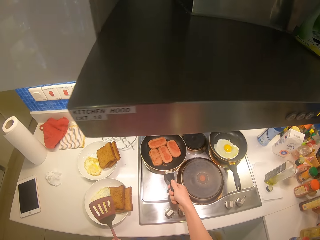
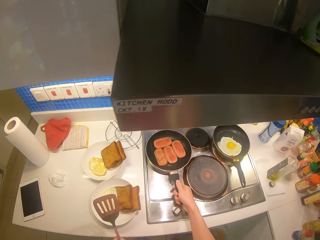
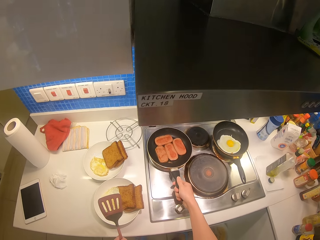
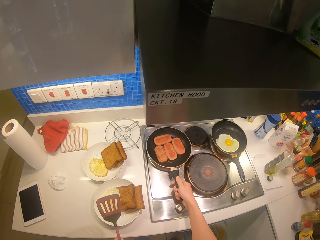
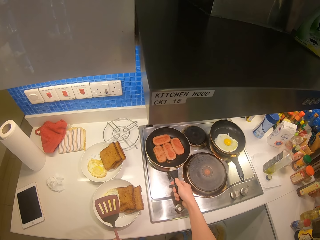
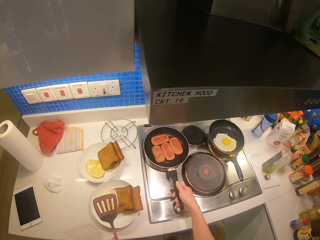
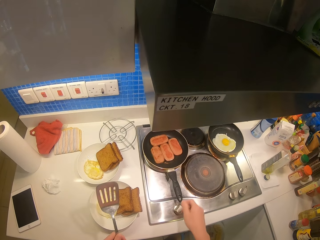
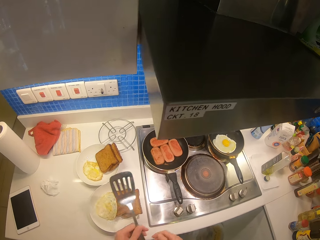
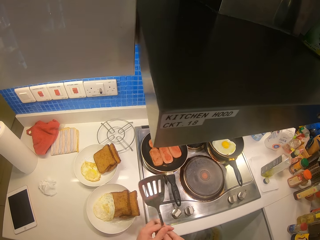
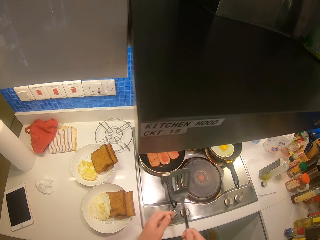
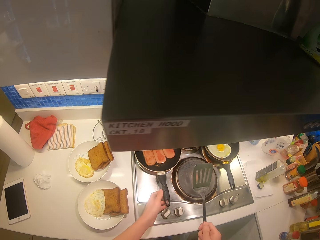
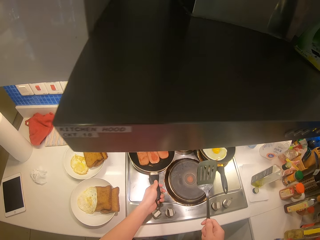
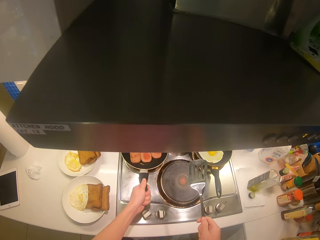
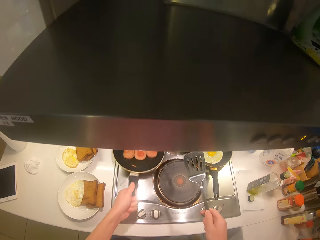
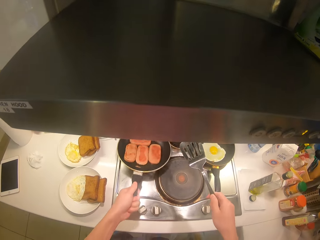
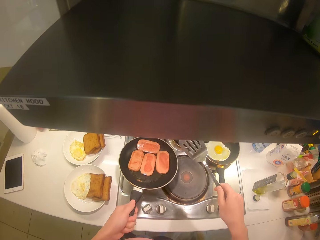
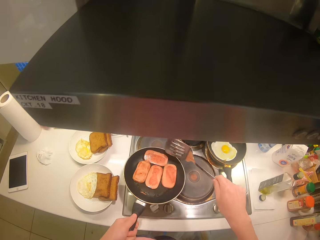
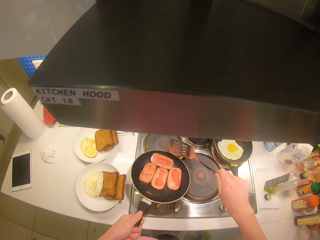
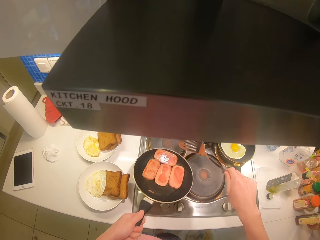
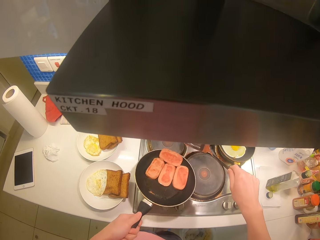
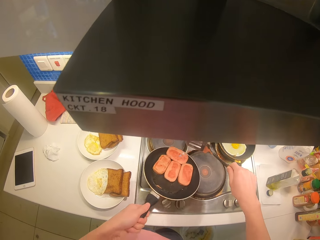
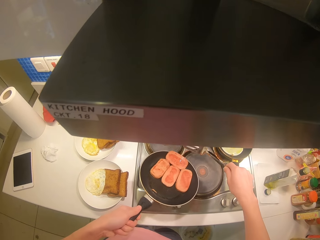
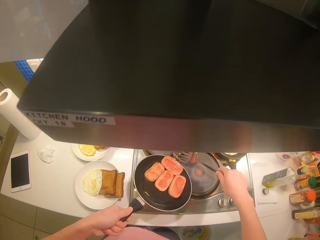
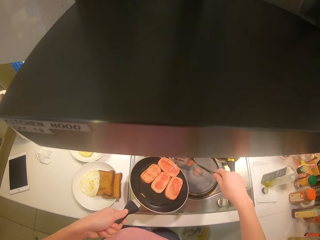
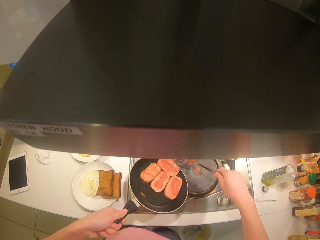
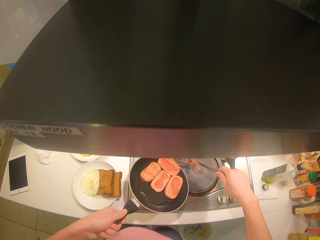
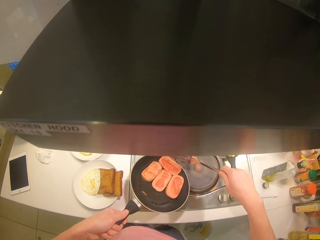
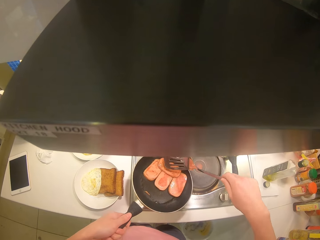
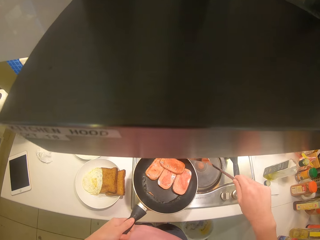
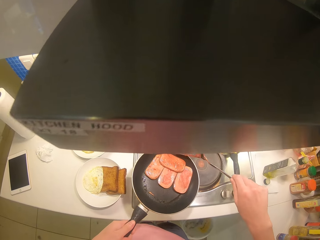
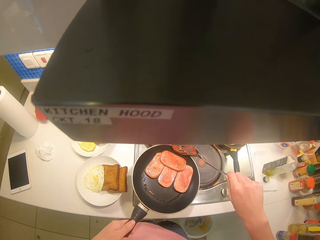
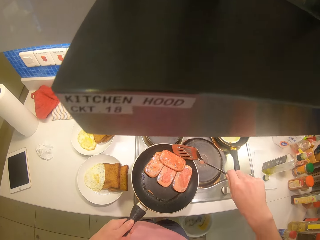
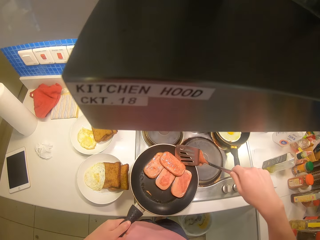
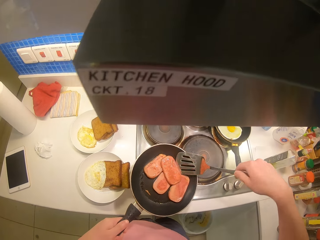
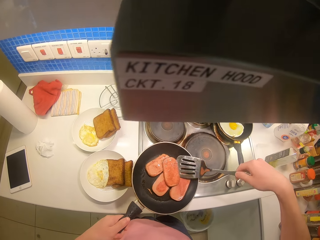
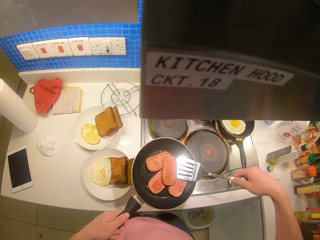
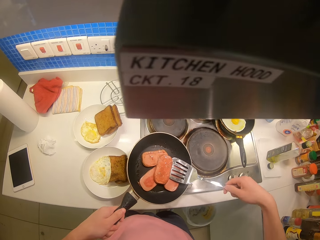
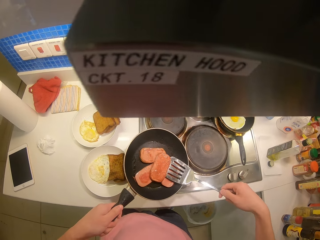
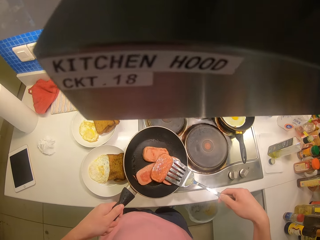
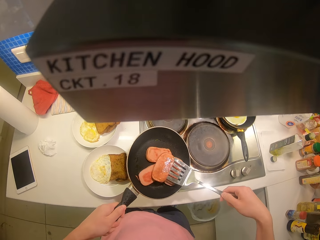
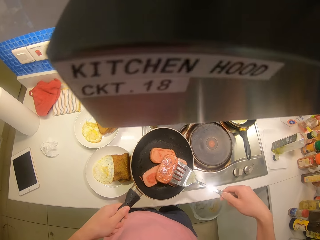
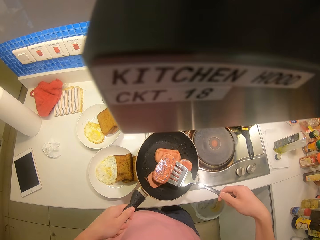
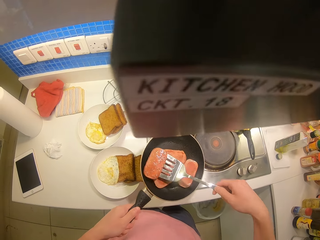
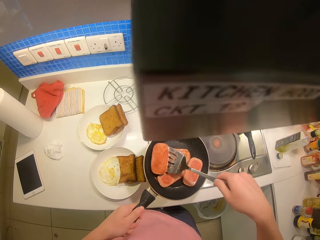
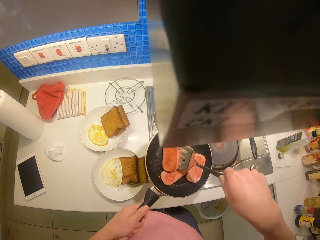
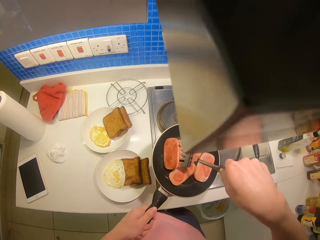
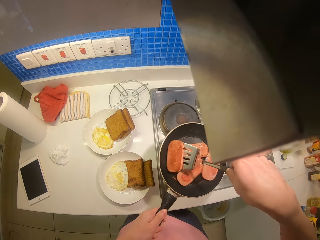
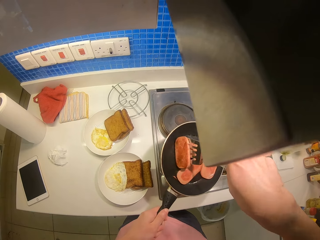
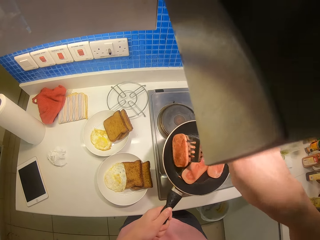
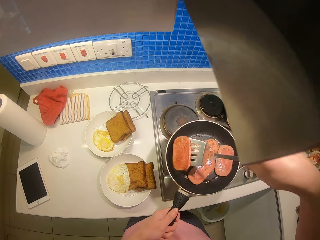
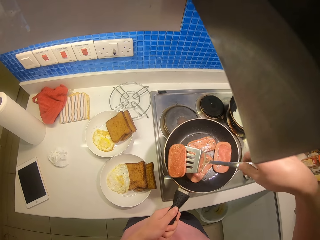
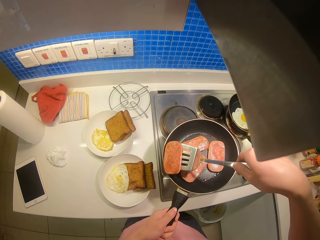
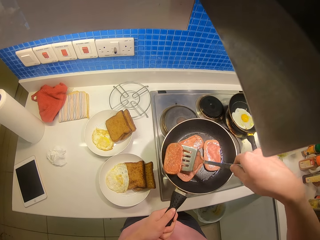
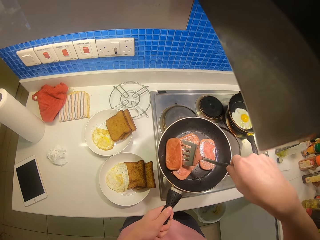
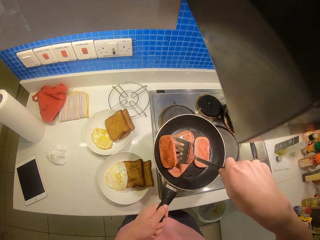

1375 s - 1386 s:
The camera wearer holds the slotted turner. They adjust the pan. They shake the pan. They hold the pan. They flip over the sausages.

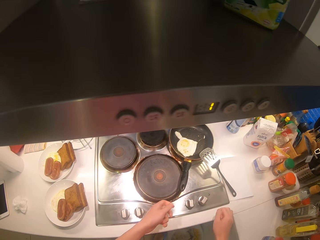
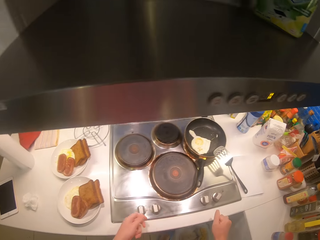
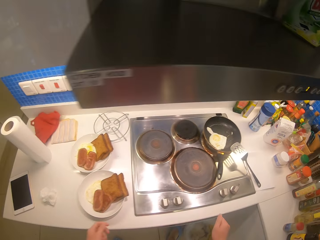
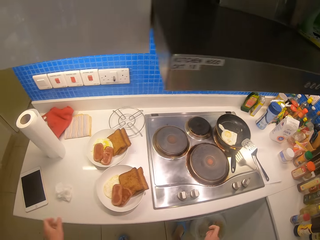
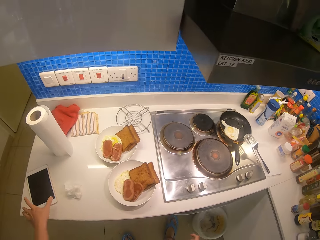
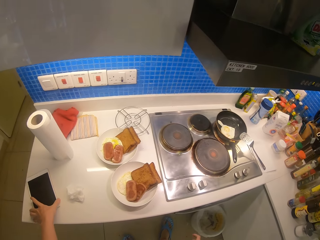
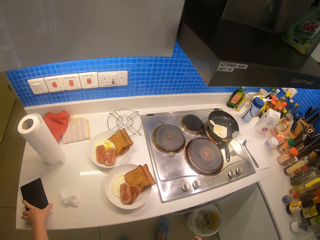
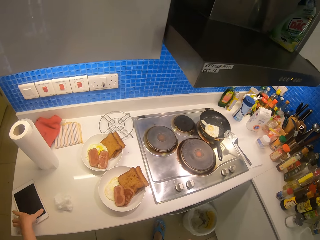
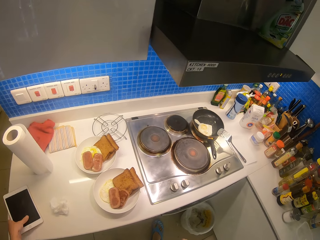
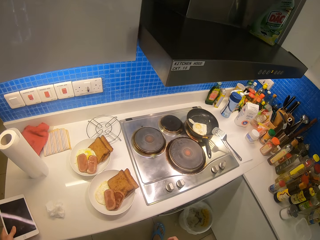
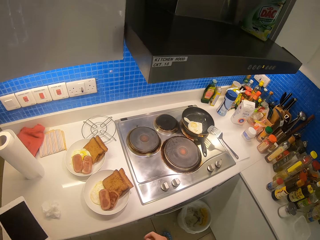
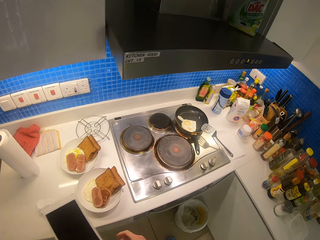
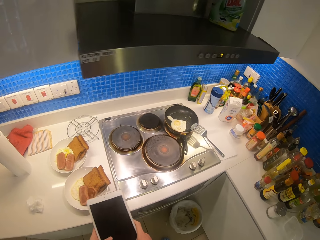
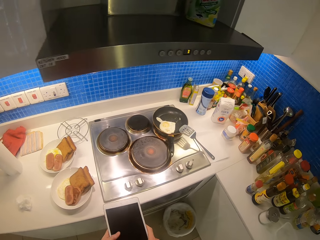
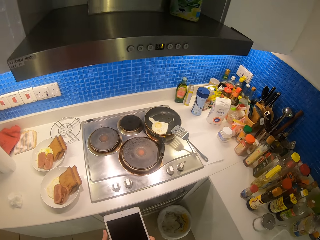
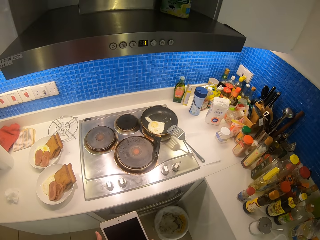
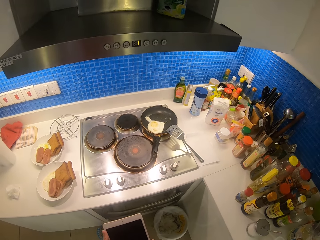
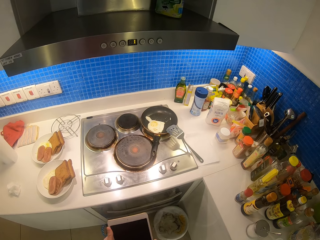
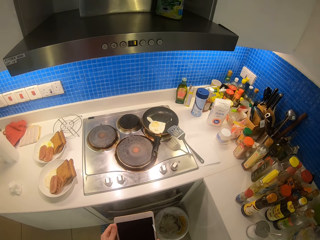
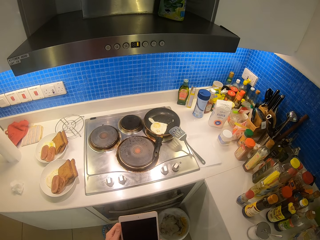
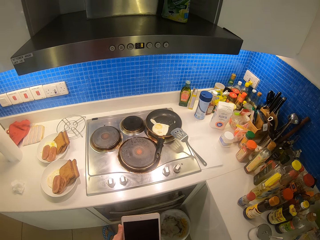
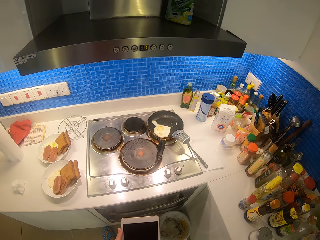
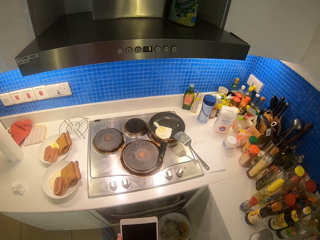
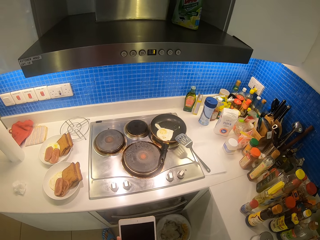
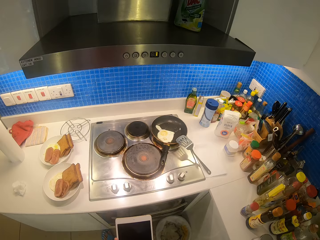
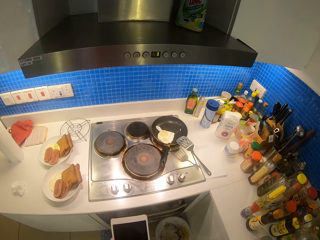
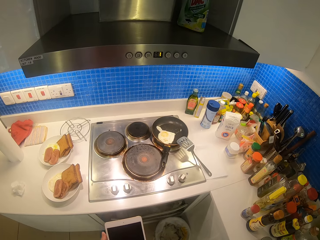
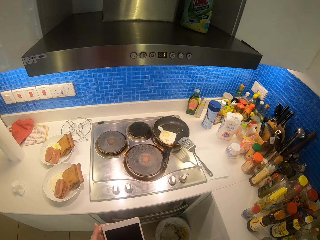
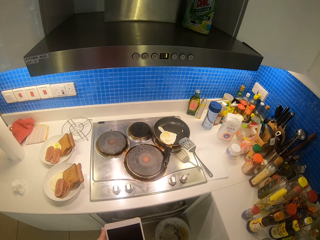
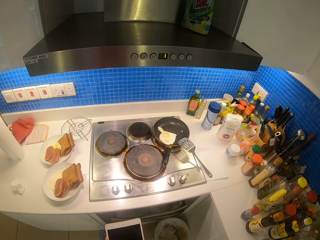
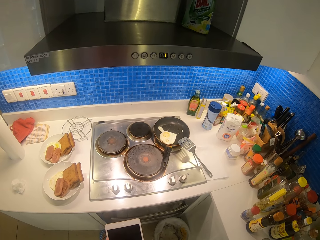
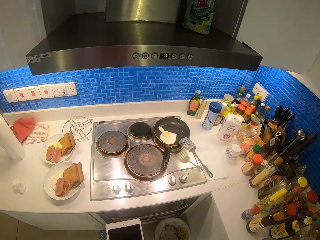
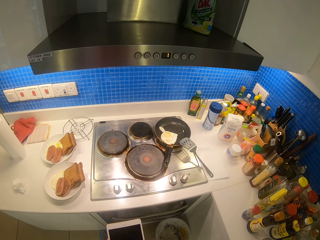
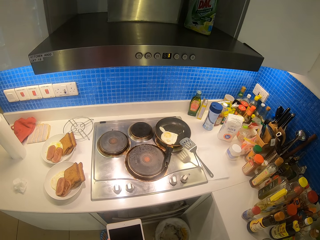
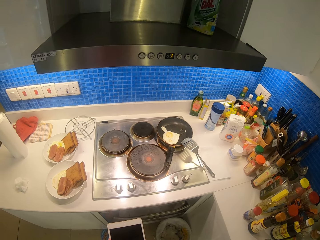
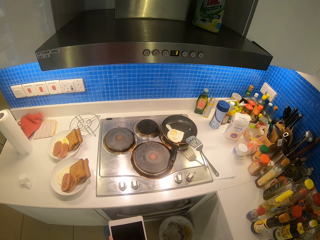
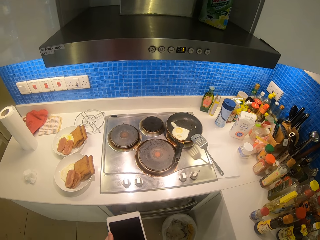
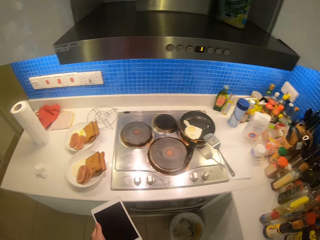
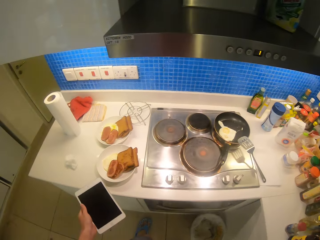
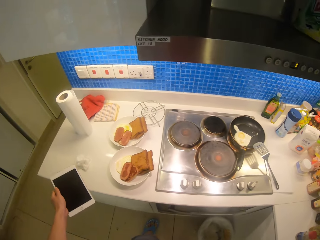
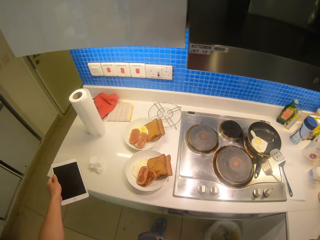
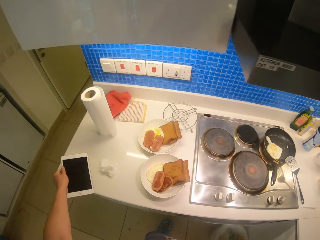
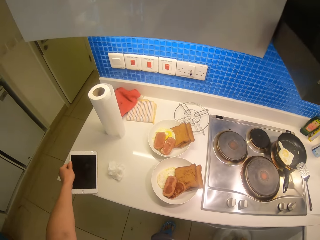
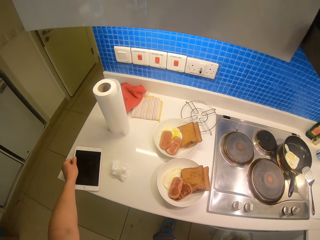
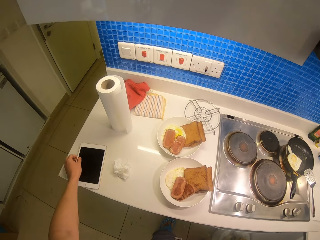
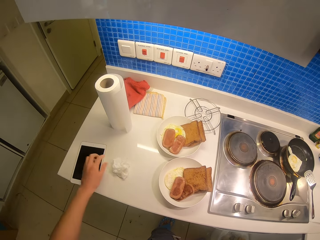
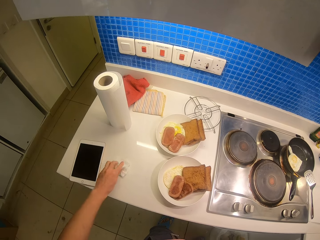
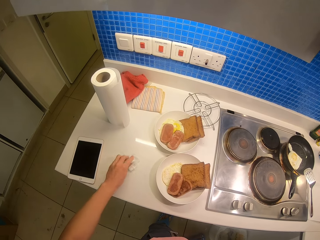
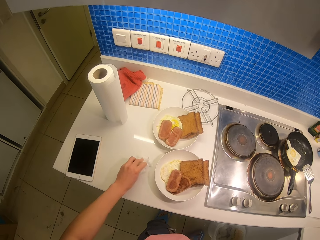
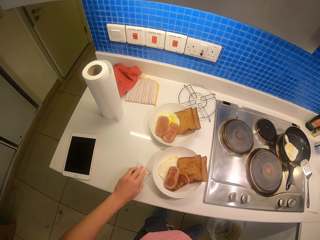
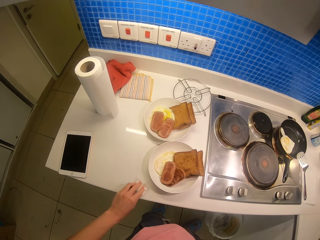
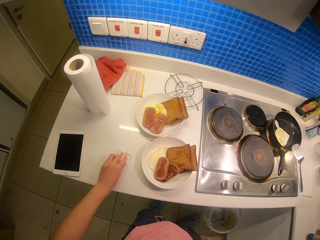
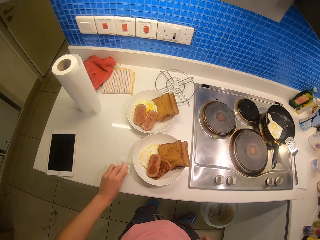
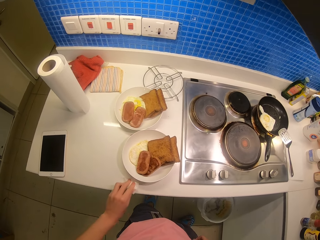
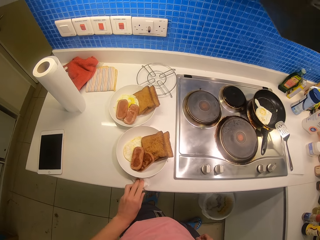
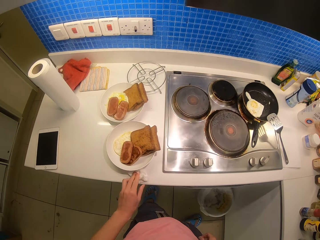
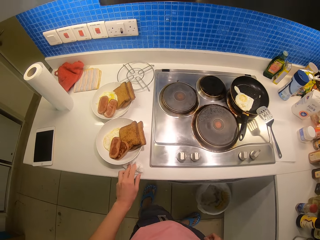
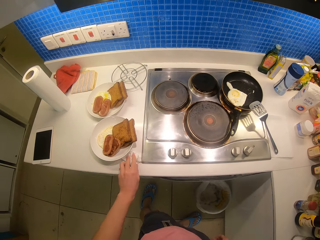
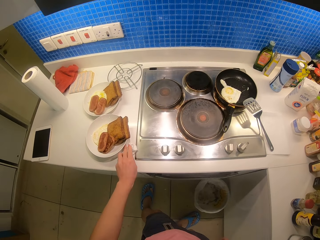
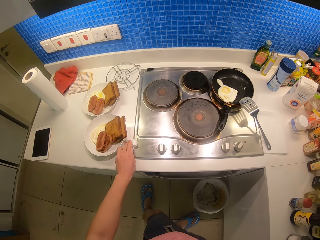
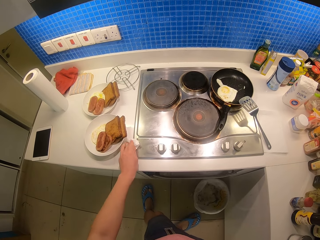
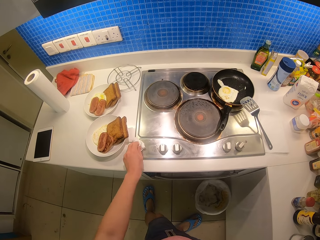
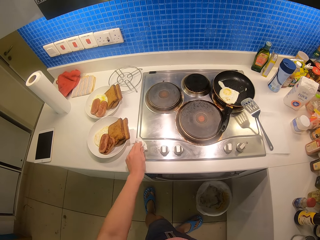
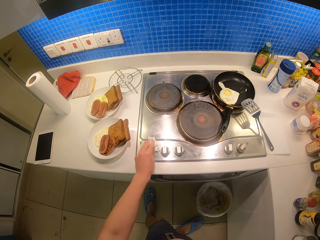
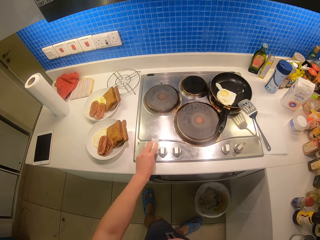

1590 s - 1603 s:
The camera wearer takes up the phone. They hold the phone. They put the phone back on the counter. They wipe on the counter.
